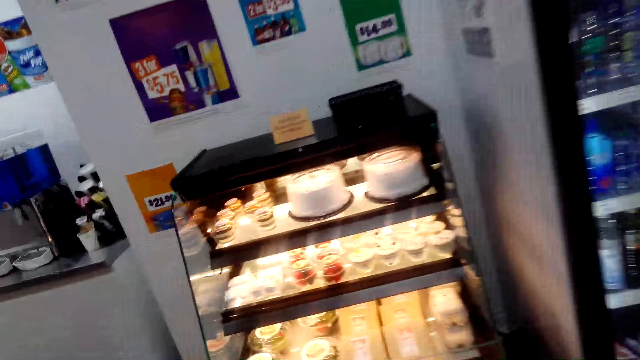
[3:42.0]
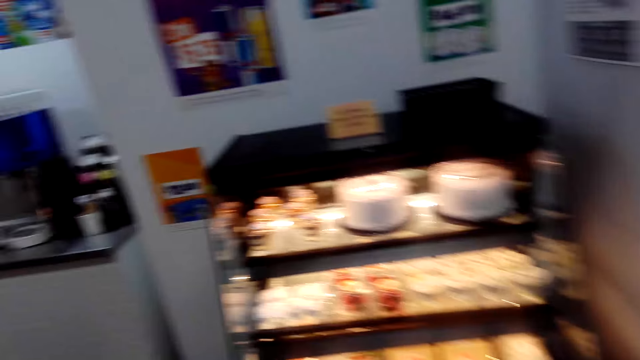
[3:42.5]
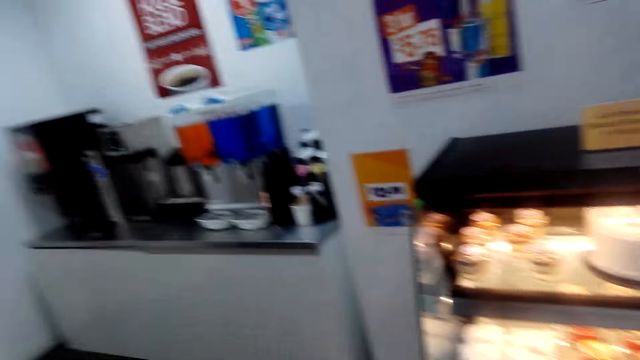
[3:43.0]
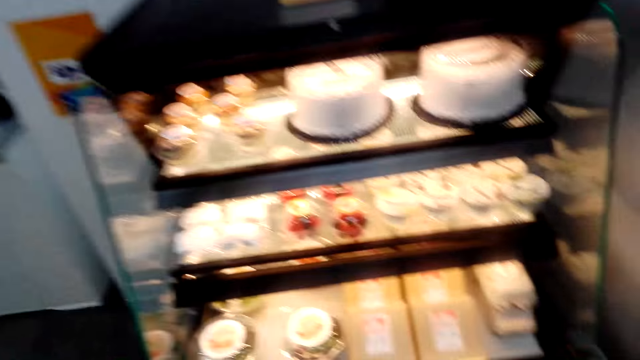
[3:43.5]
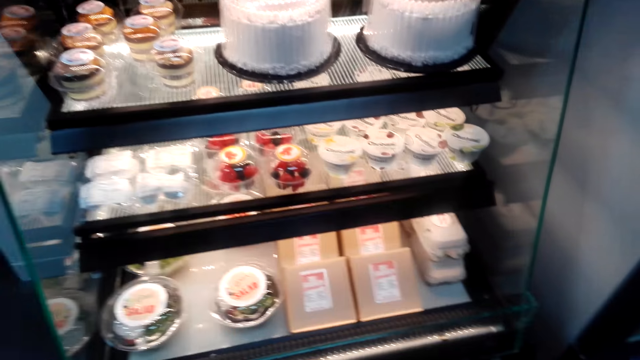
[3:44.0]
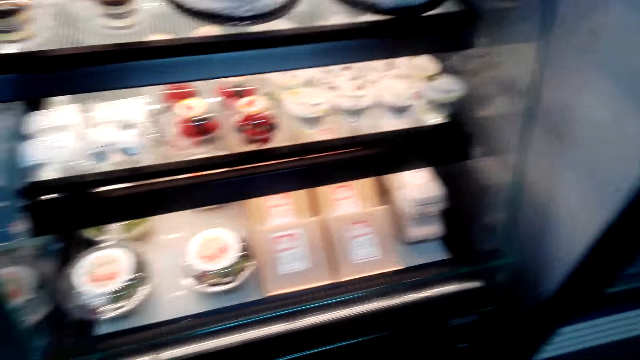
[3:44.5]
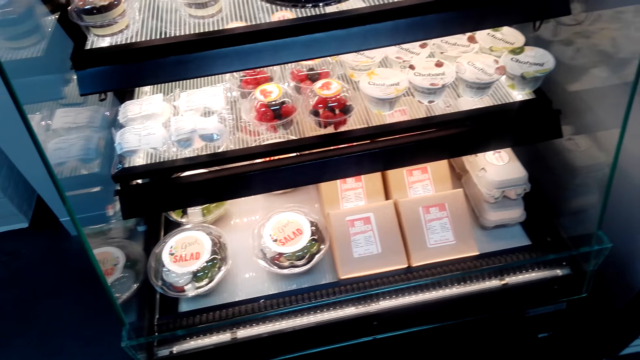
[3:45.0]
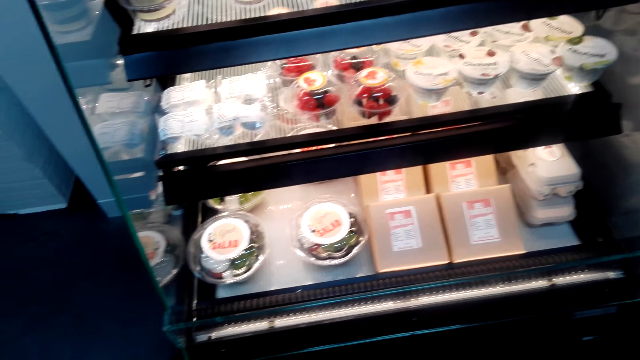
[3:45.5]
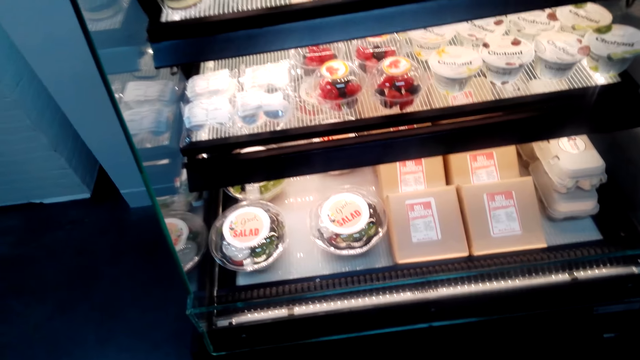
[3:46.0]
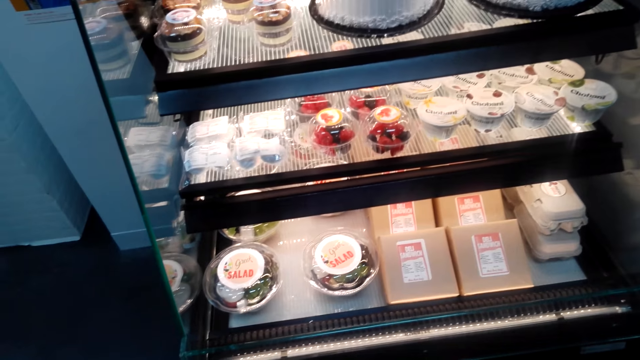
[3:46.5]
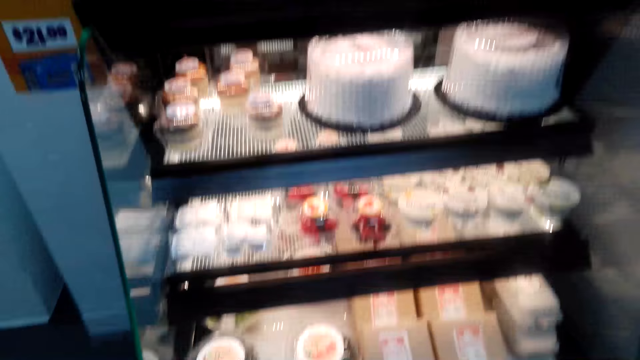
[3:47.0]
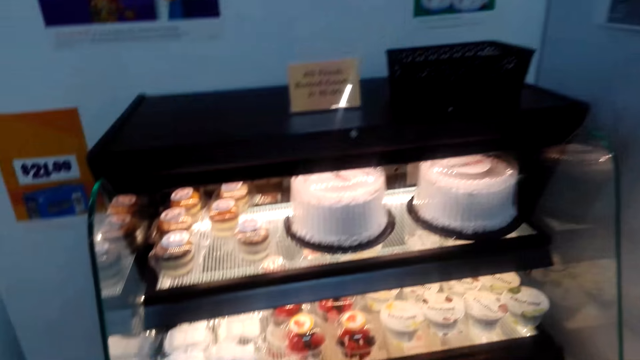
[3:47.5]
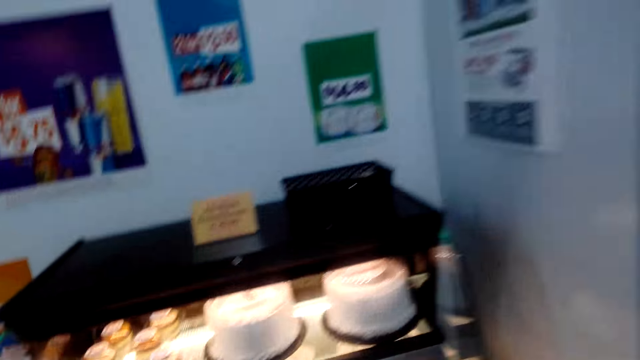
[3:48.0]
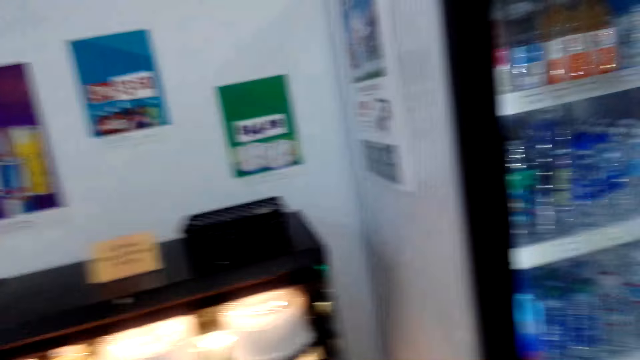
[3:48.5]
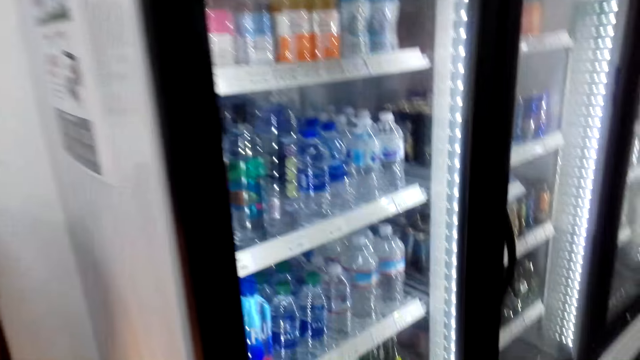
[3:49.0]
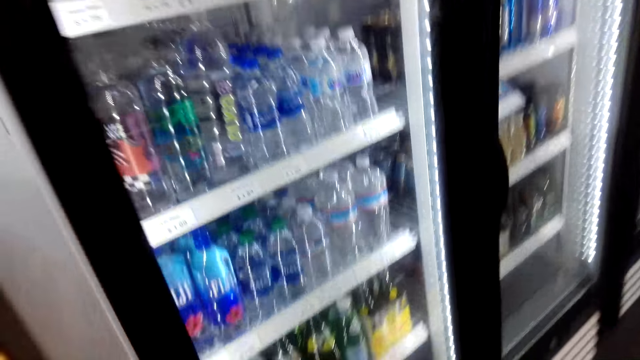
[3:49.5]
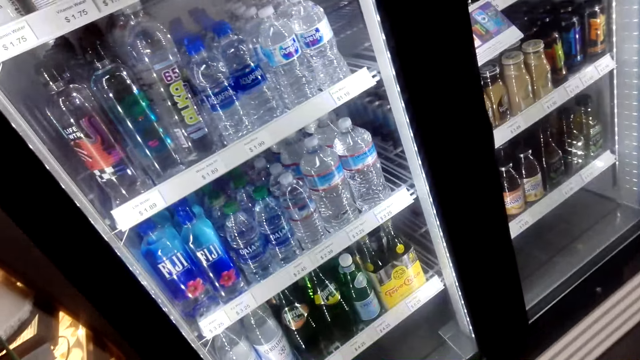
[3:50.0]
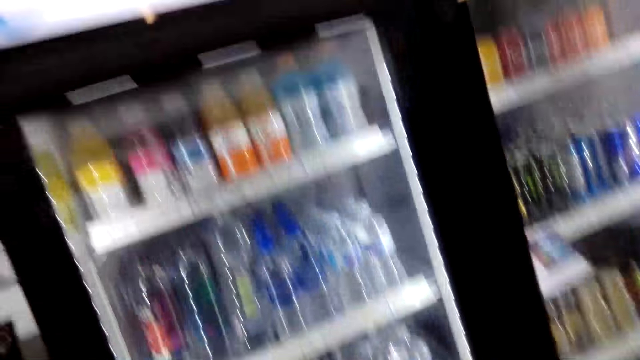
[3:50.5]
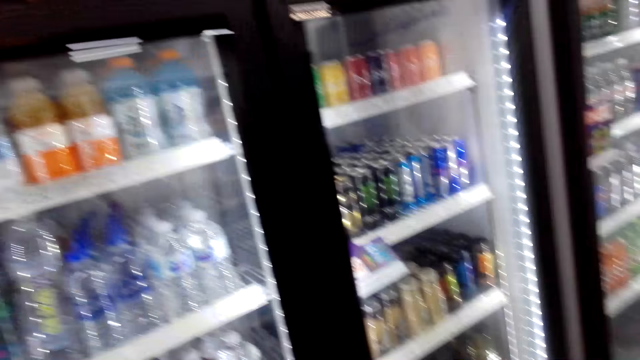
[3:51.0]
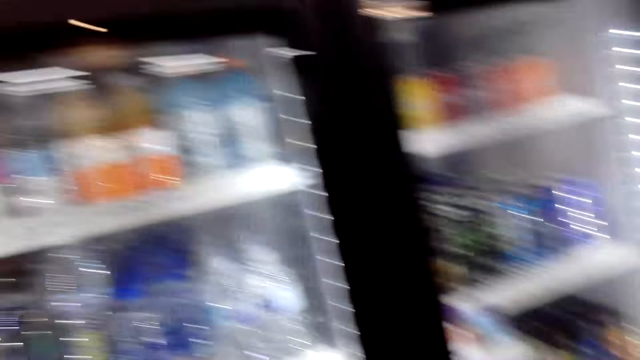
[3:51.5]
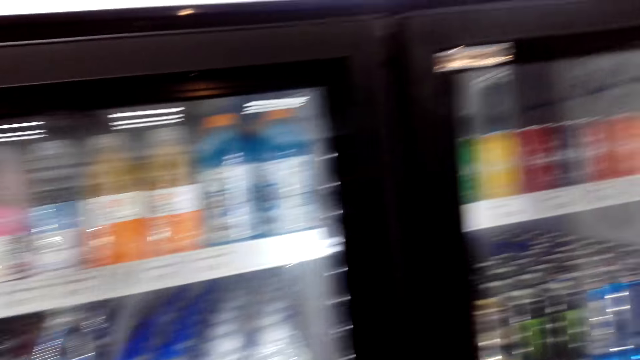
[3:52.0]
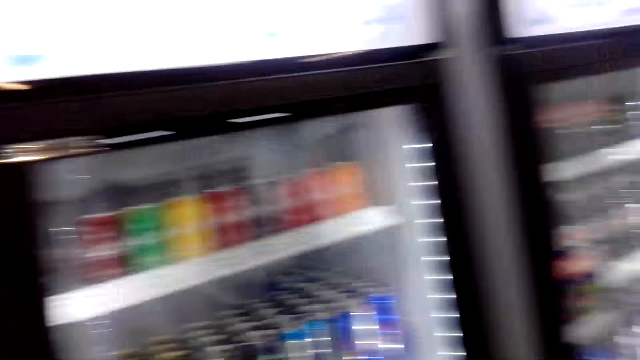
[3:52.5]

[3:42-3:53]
The camera wearer looks at the cakes. They look around. They look at the fridge.

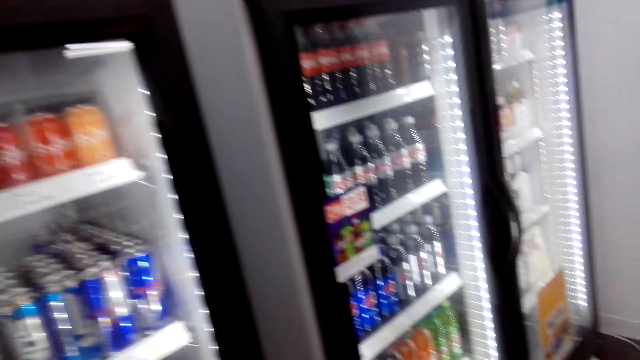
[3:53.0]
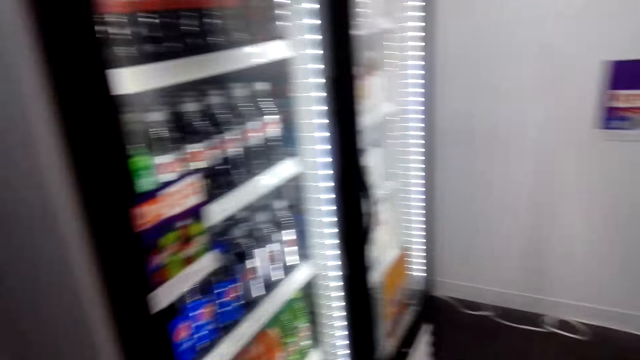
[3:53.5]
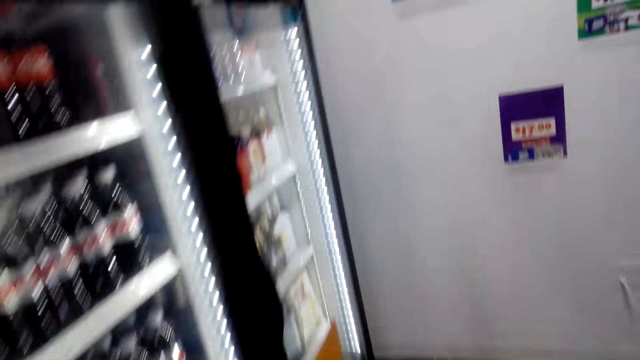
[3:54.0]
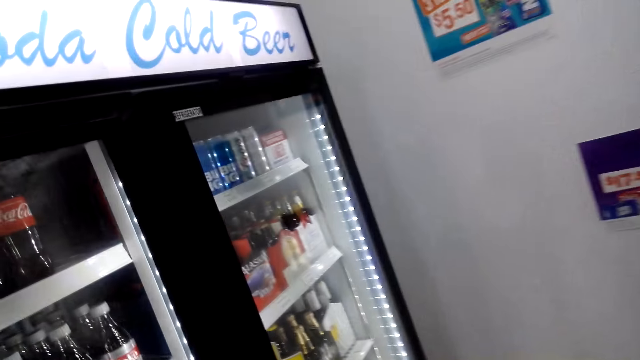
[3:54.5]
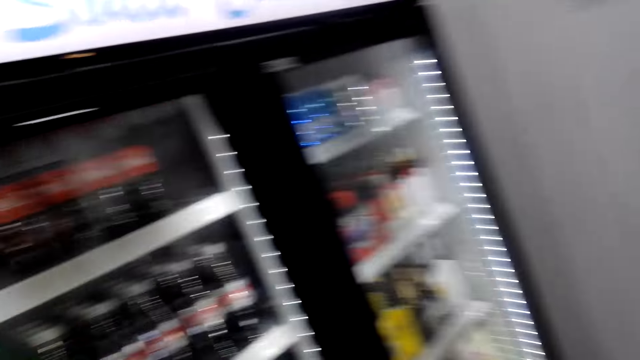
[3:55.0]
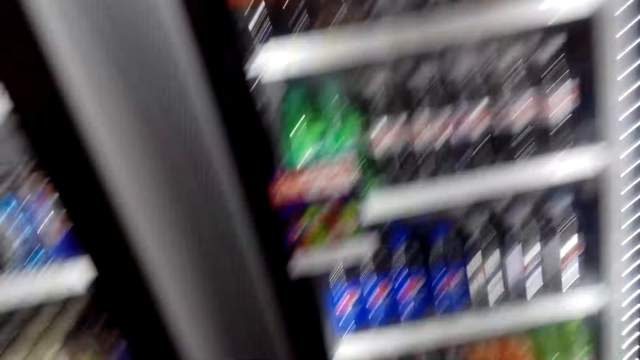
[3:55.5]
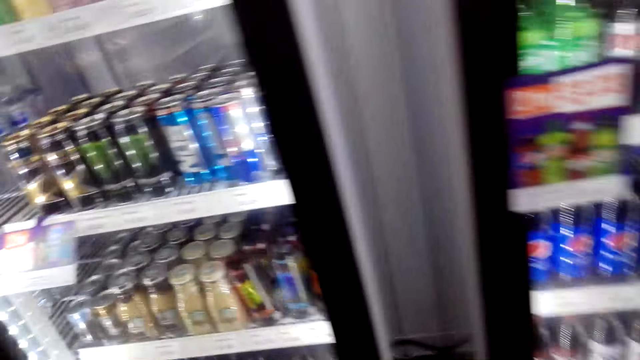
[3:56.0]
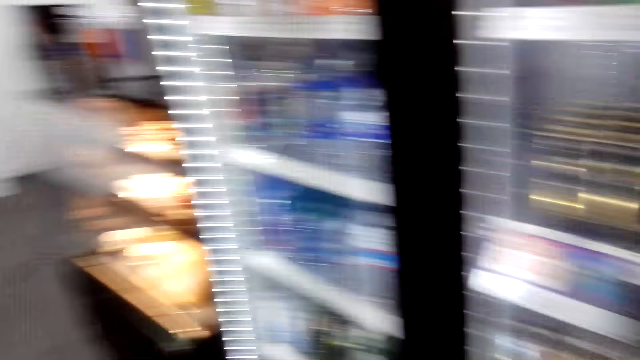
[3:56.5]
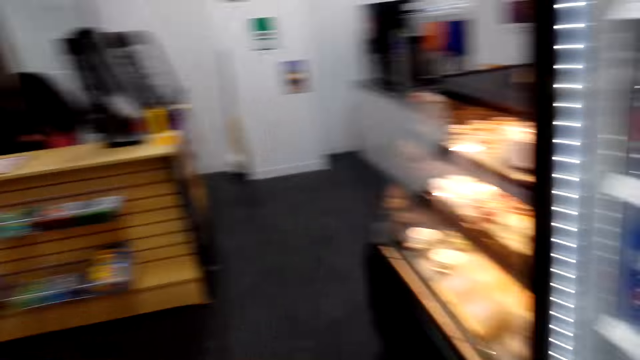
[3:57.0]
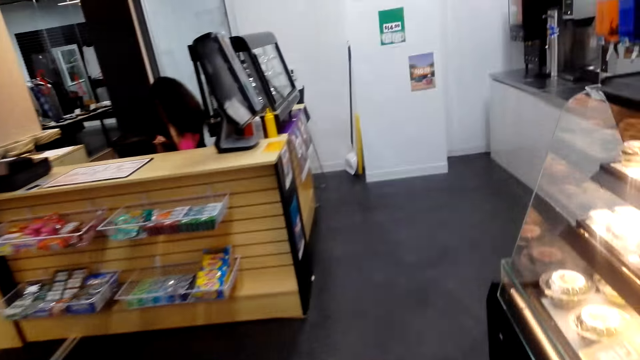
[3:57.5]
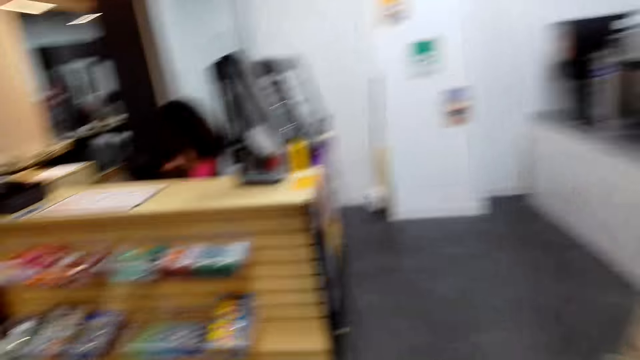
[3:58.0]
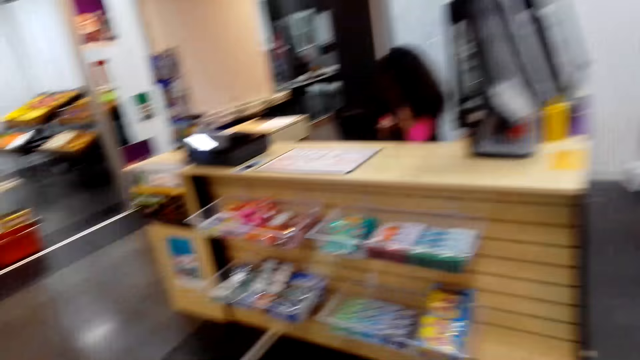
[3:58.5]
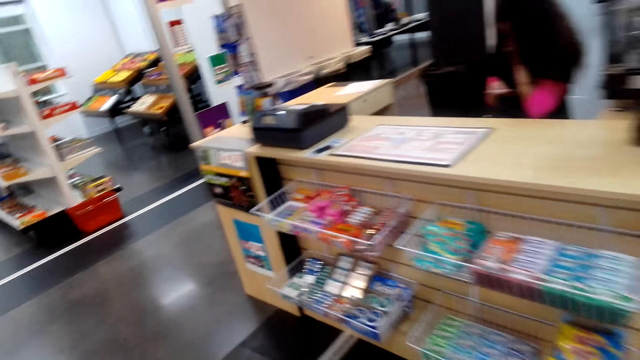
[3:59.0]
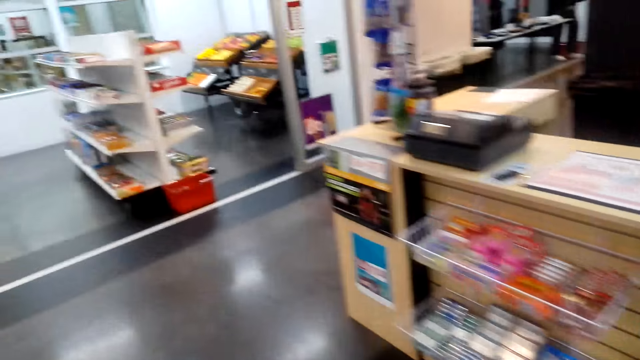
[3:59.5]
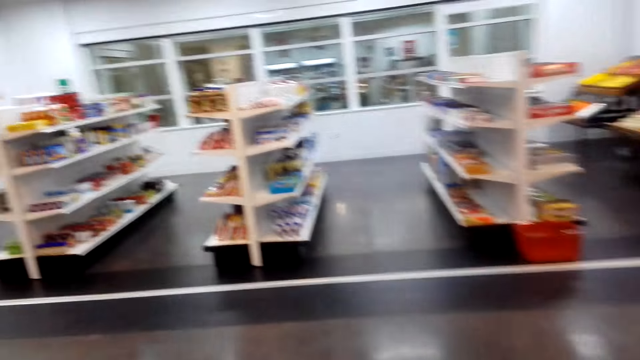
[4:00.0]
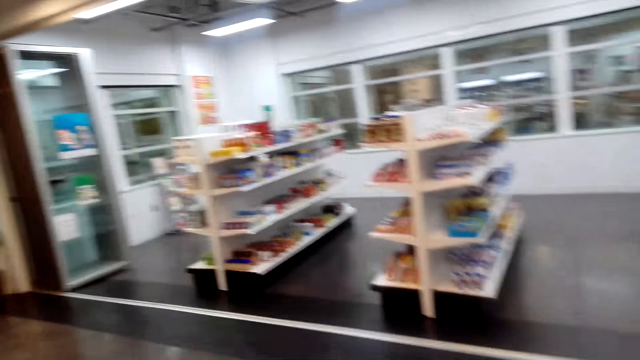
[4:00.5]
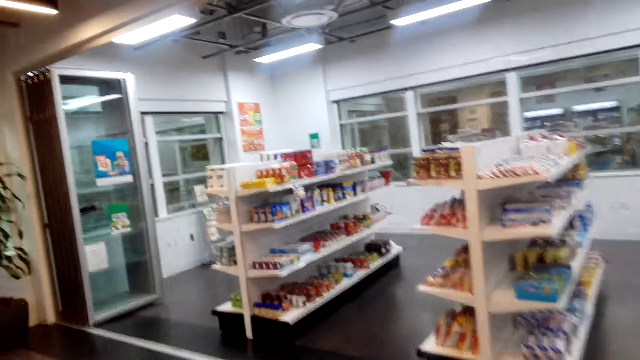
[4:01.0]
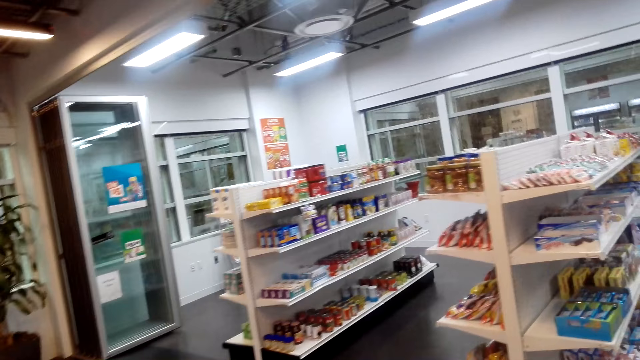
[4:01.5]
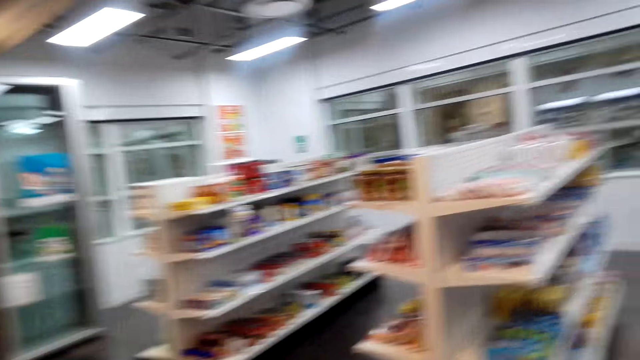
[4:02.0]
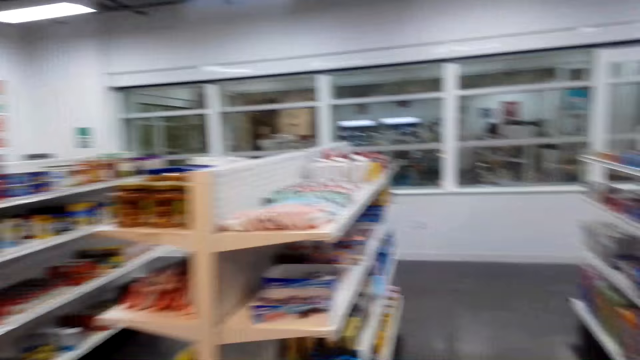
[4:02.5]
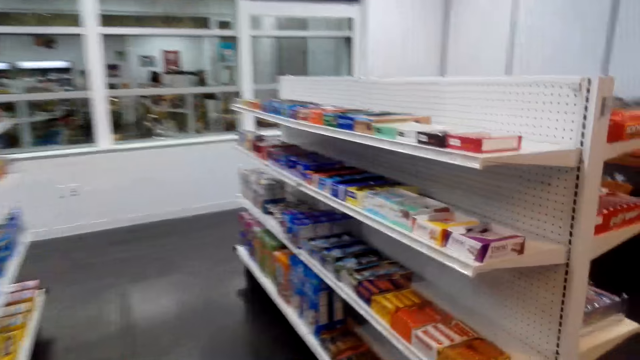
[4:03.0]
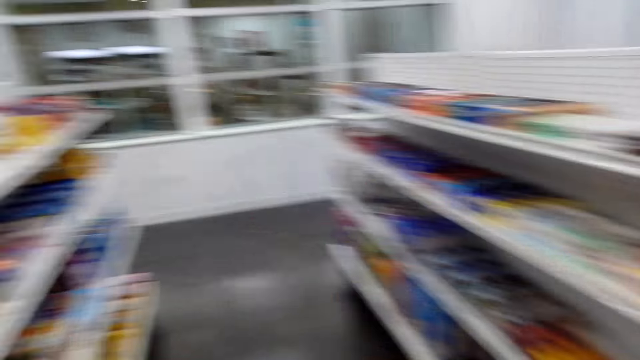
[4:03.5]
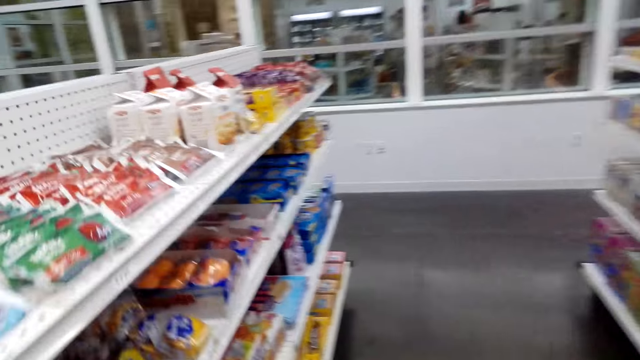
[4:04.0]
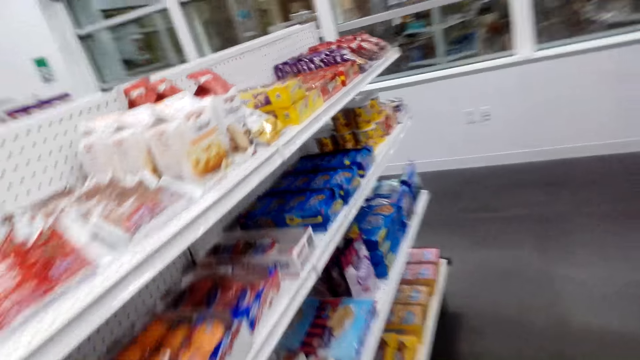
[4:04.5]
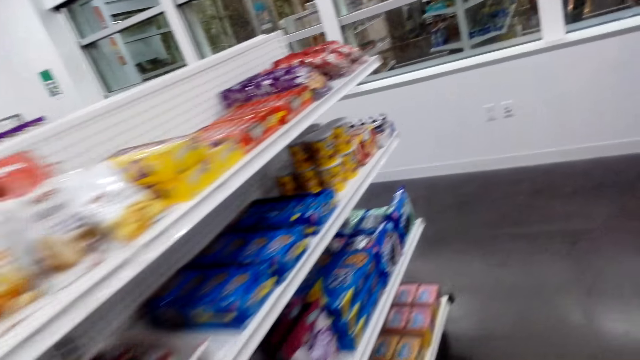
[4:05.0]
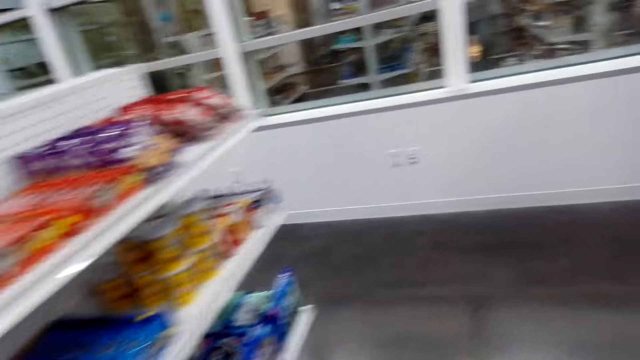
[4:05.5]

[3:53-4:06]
The camera wearer walks around. They walk in the supermarket.
